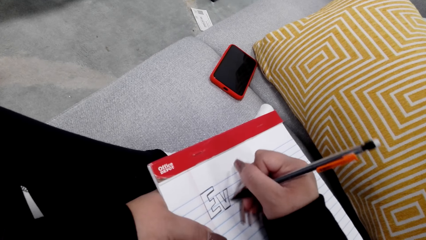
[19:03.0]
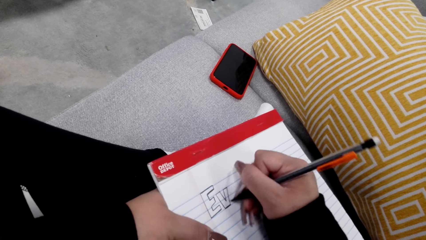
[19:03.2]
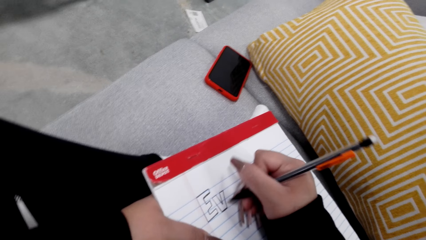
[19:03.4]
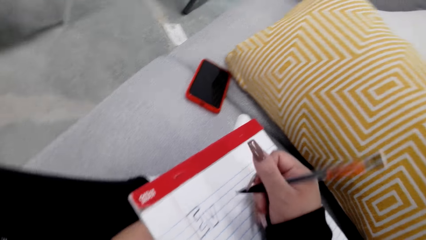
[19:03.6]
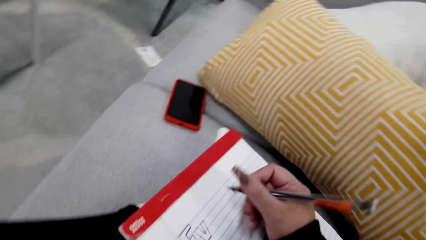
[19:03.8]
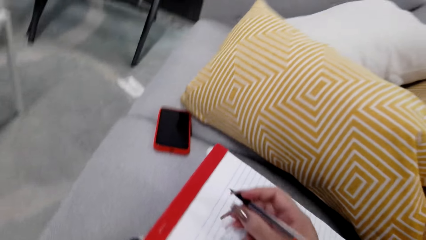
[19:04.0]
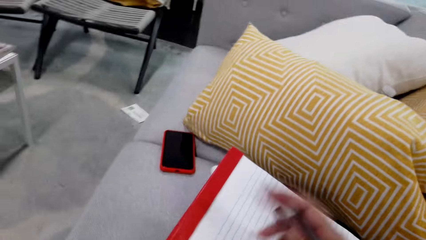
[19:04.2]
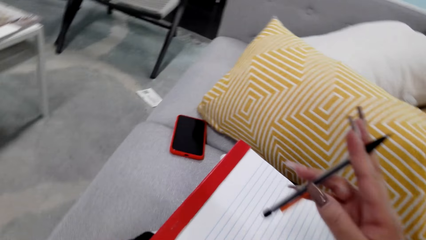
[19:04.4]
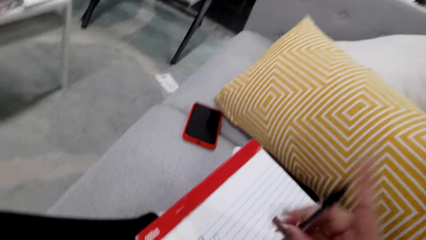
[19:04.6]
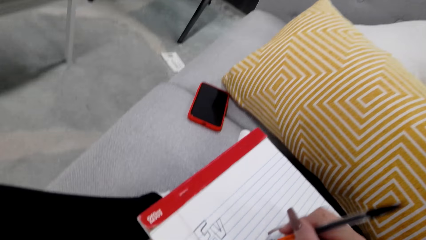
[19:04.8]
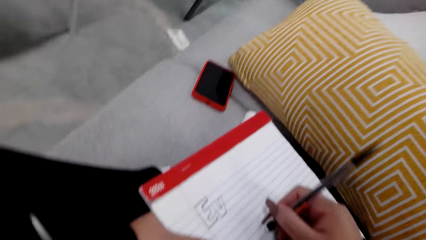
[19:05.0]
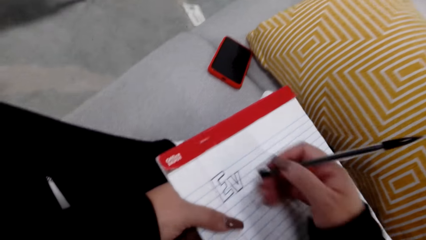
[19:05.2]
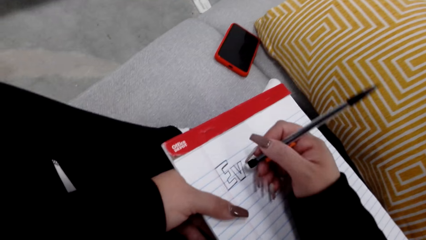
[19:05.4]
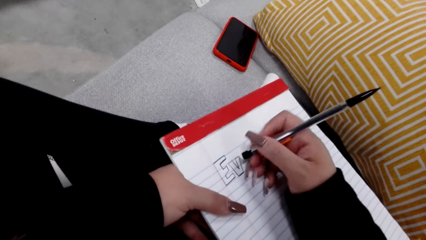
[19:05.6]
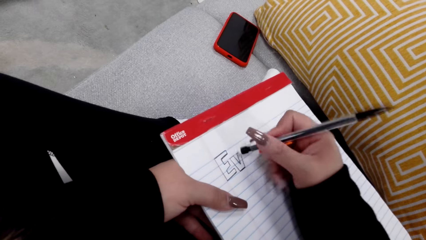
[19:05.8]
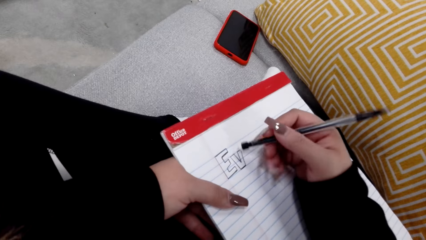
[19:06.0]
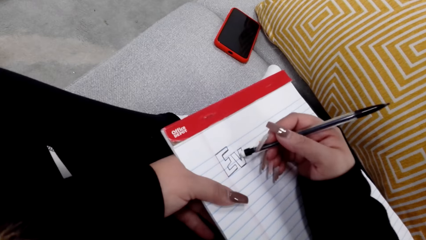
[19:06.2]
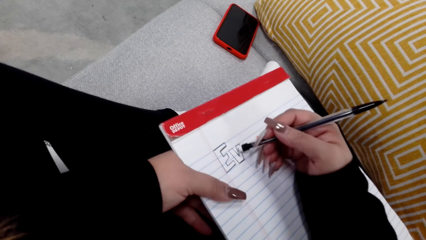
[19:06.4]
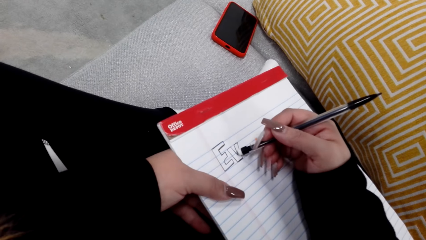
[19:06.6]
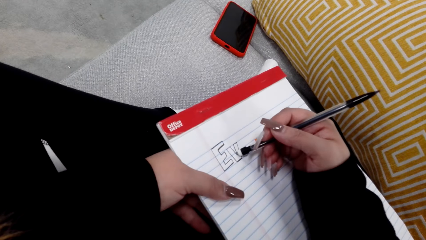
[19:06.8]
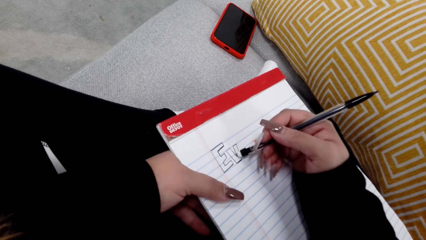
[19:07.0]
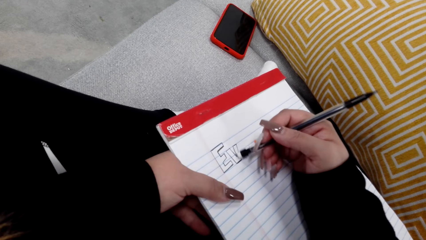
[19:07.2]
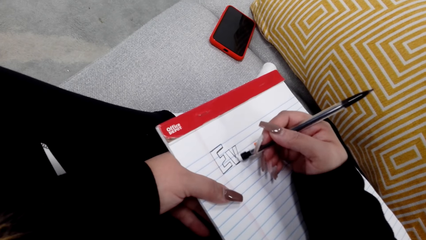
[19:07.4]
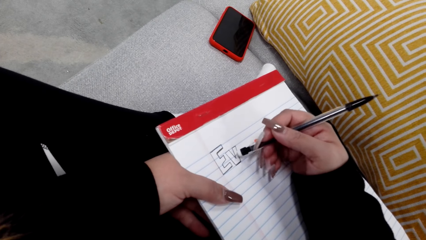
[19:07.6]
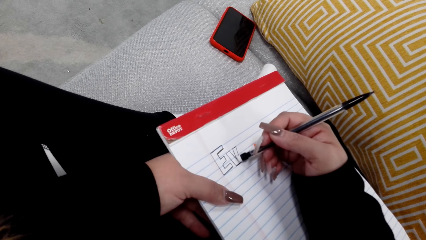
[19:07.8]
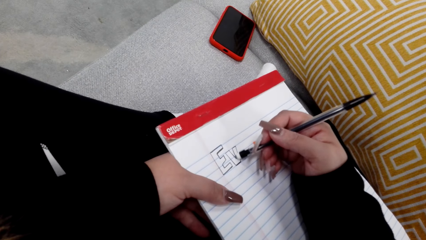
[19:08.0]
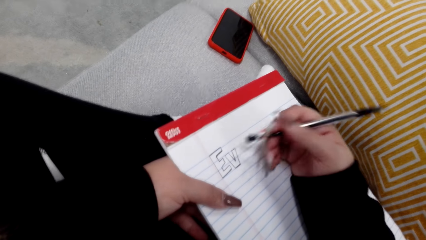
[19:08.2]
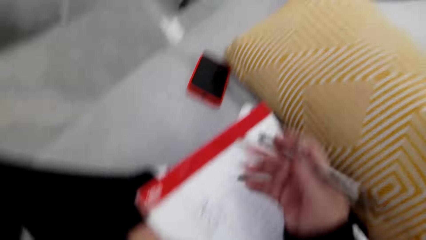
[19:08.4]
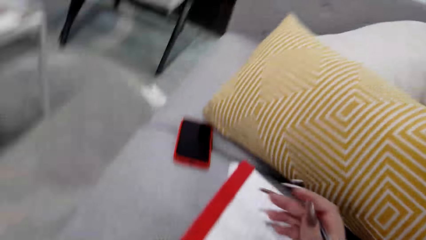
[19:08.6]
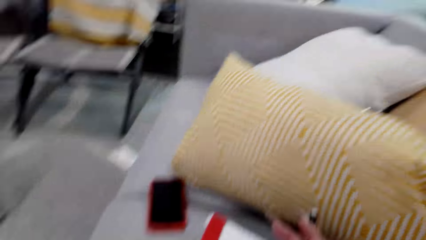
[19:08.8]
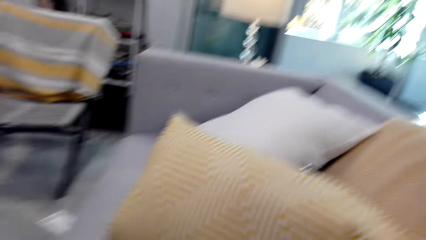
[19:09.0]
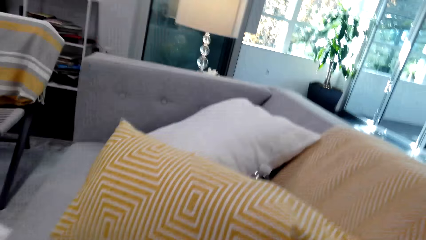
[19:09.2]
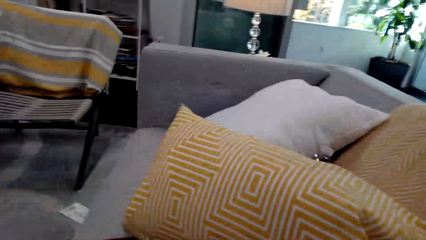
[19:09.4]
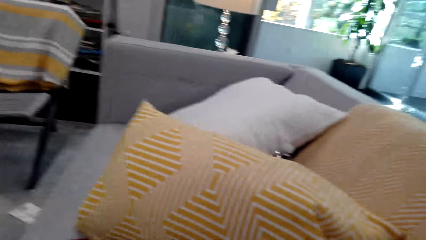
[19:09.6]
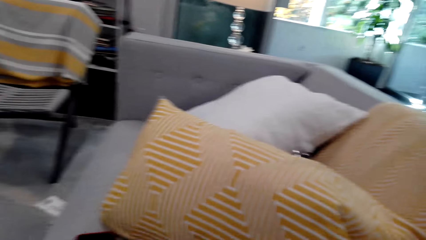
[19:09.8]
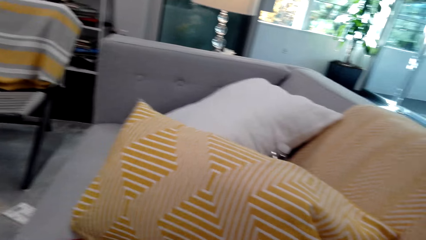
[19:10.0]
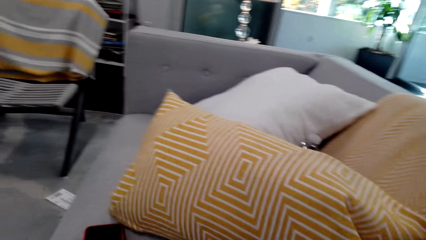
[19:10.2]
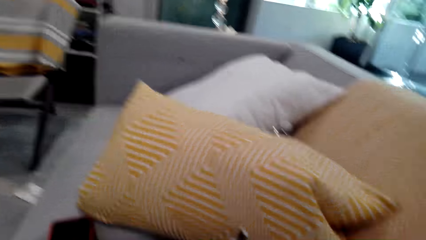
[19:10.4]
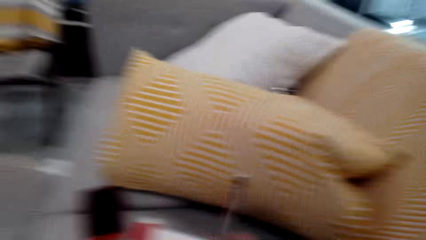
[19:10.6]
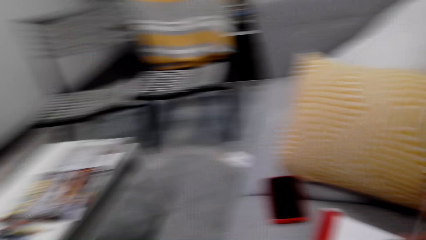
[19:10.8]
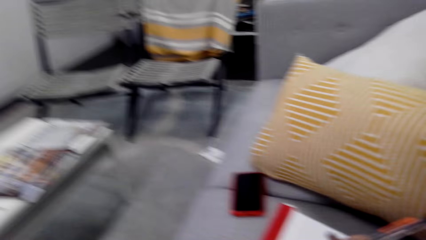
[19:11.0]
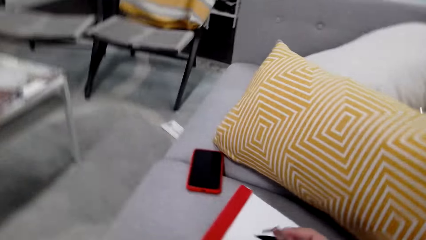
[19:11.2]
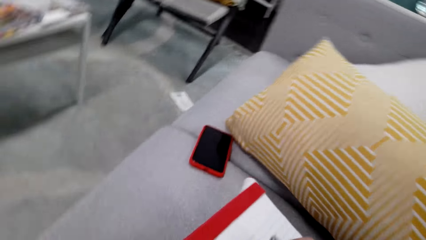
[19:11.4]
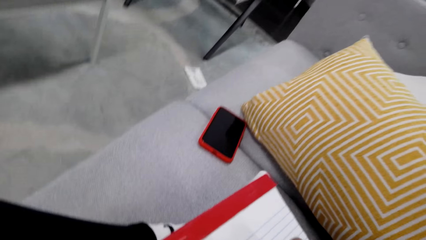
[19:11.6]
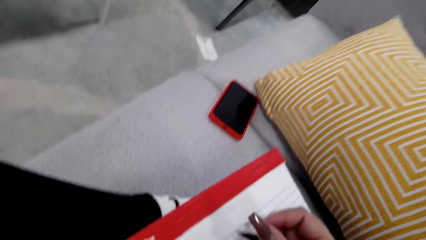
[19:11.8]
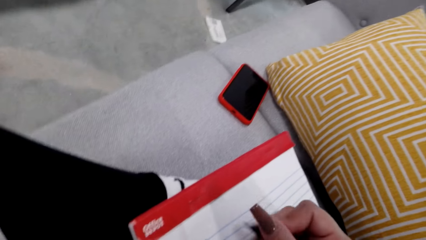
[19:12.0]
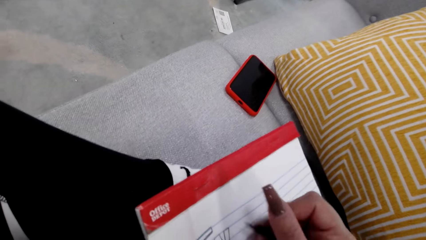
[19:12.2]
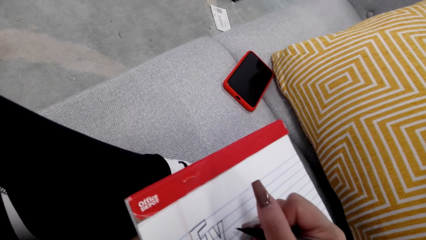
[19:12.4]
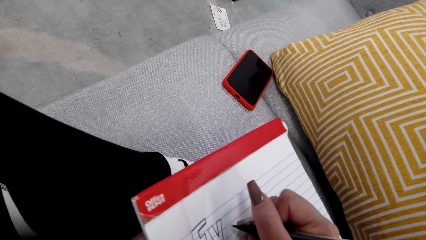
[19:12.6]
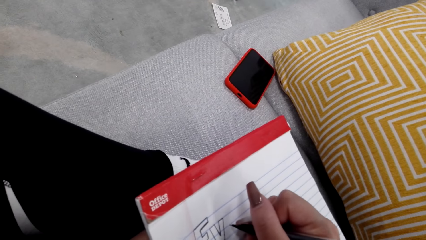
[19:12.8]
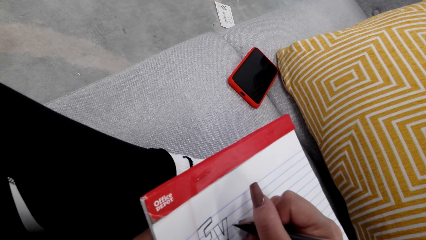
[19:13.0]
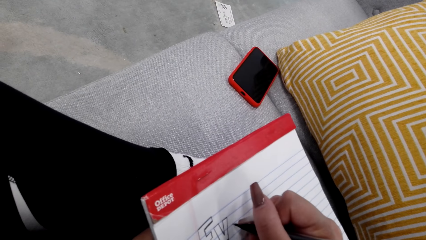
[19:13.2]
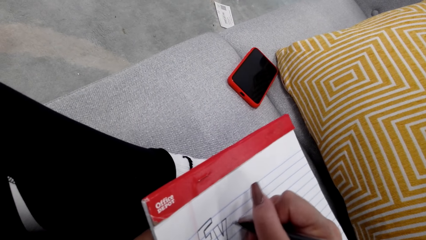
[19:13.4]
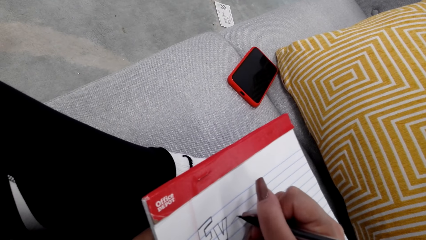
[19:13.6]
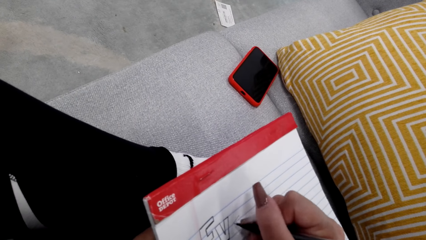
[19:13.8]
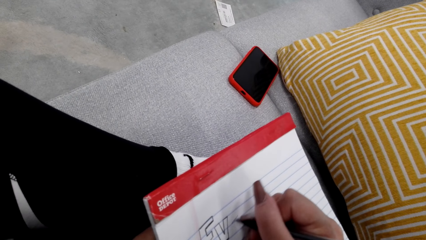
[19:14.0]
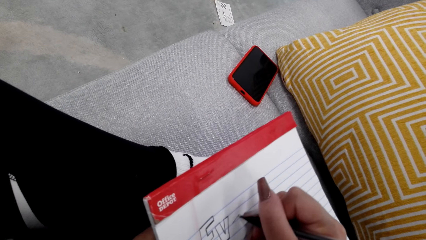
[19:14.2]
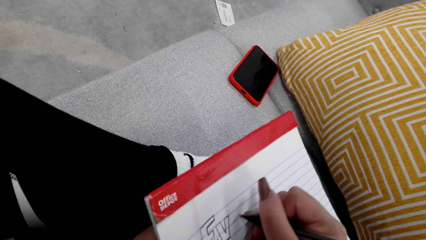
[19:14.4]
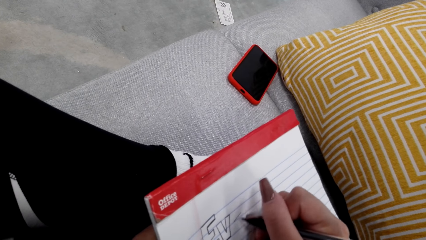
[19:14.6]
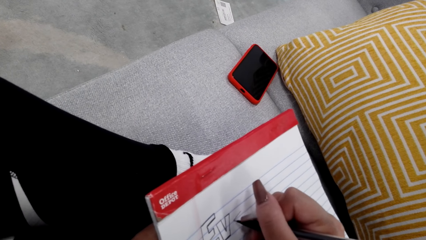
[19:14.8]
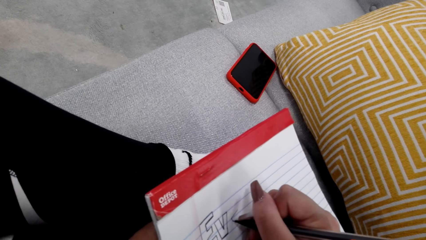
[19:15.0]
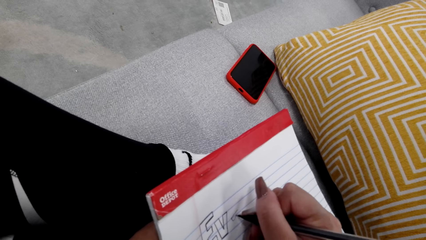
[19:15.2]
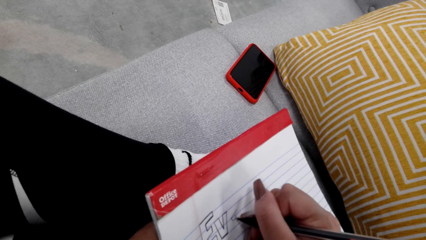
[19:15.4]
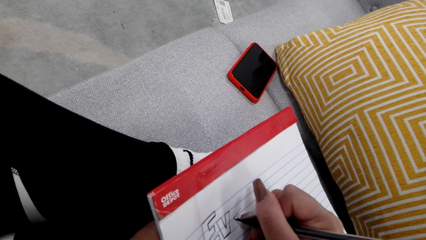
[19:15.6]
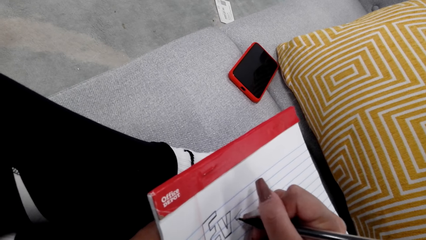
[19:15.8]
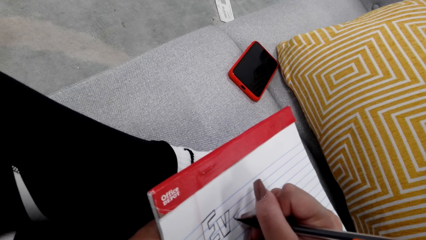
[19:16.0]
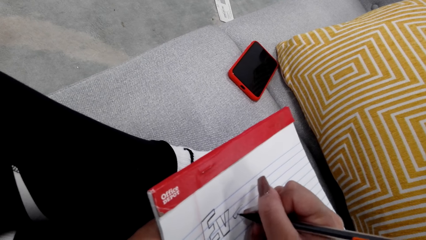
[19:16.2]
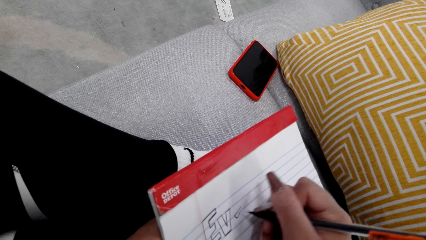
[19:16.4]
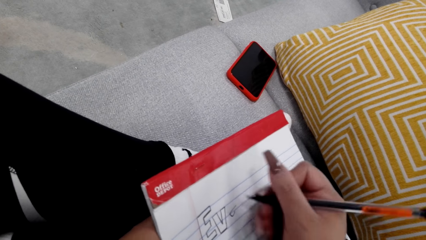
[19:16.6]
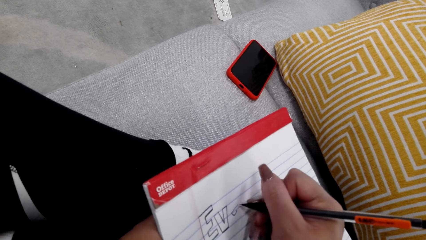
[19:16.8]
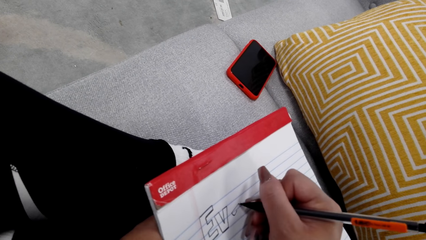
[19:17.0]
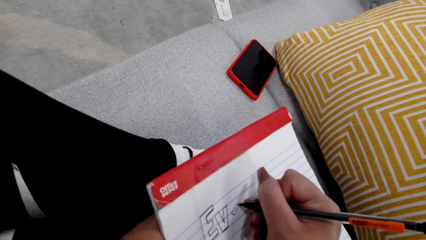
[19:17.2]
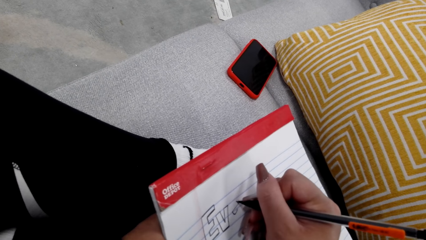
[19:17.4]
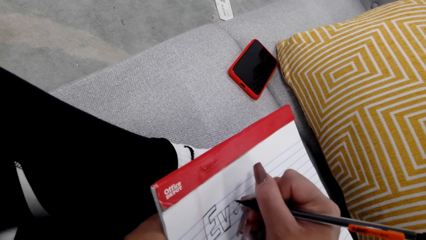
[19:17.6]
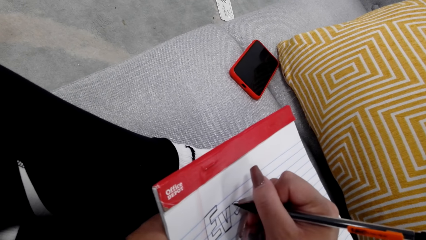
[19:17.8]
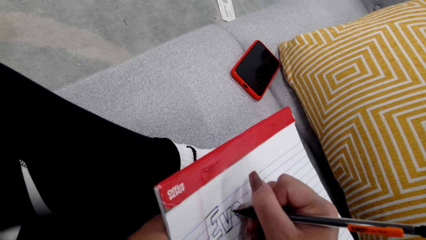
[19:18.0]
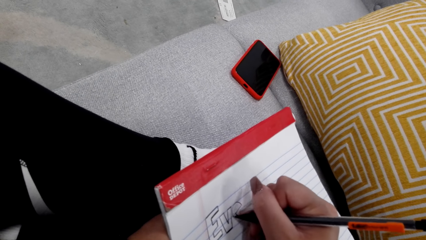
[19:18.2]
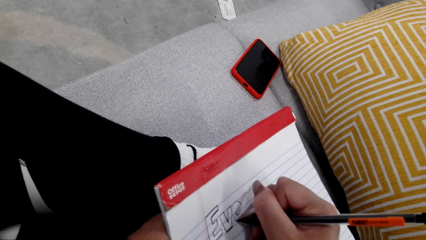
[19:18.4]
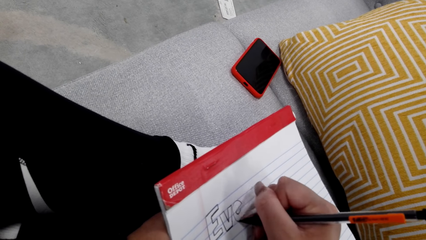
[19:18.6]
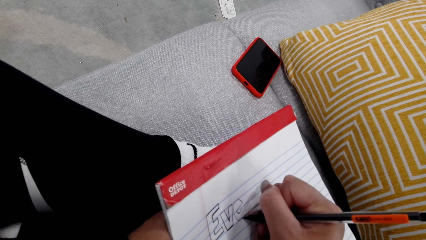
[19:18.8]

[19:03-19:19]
The camera wearer holds the pen. They use a rubber to erase on the book. They hold the pen. They look at the pillow. They write on the book.
